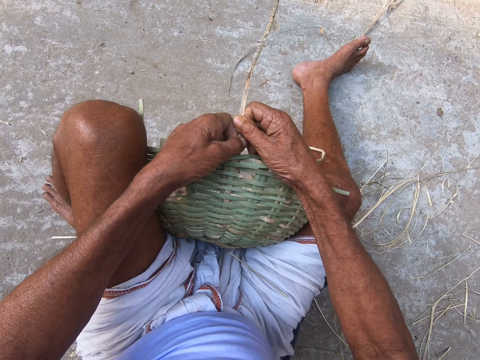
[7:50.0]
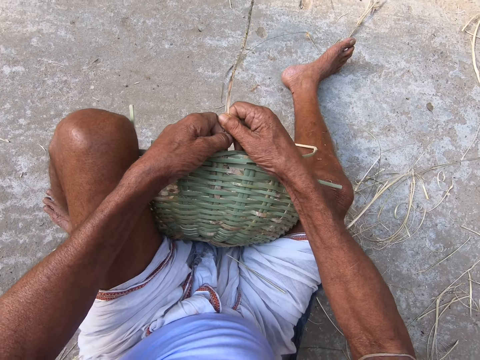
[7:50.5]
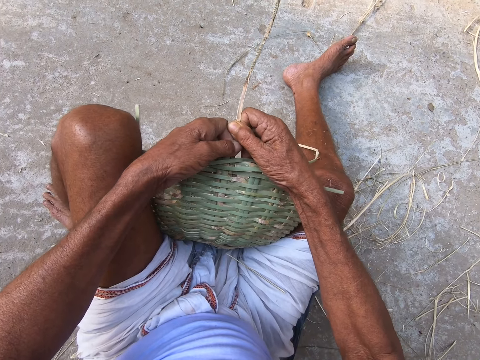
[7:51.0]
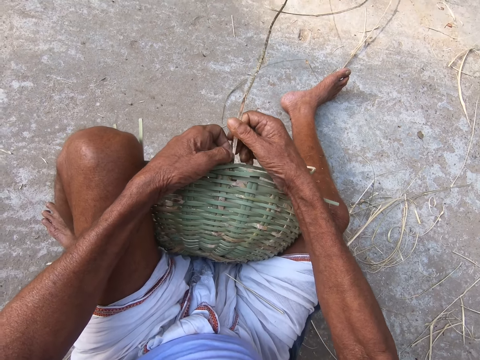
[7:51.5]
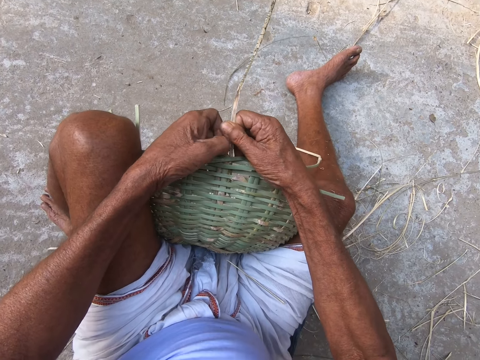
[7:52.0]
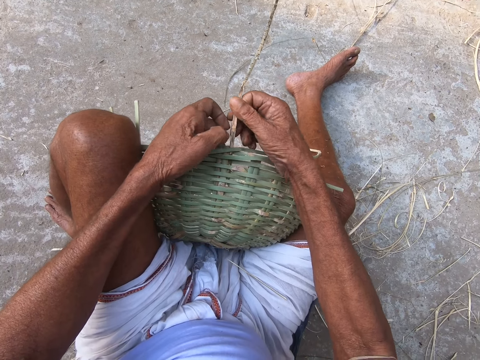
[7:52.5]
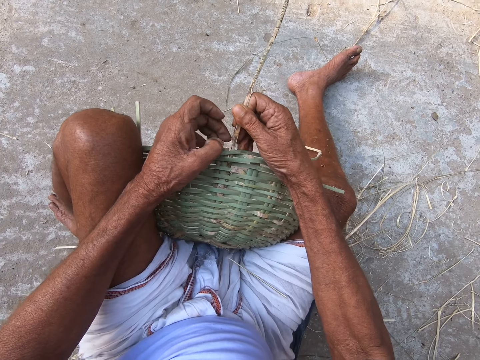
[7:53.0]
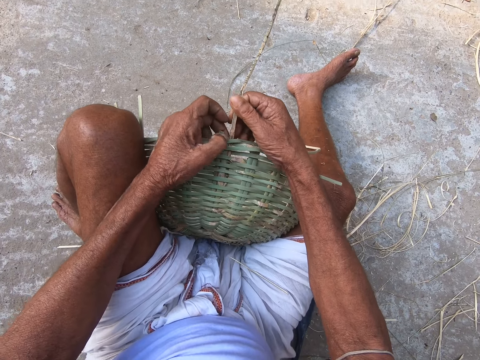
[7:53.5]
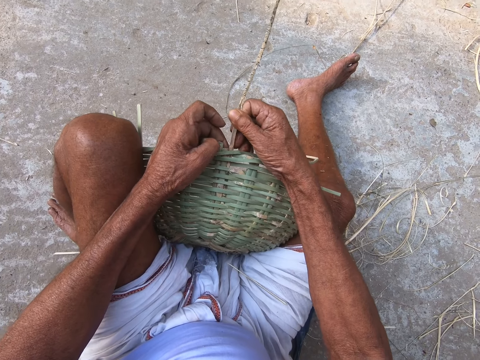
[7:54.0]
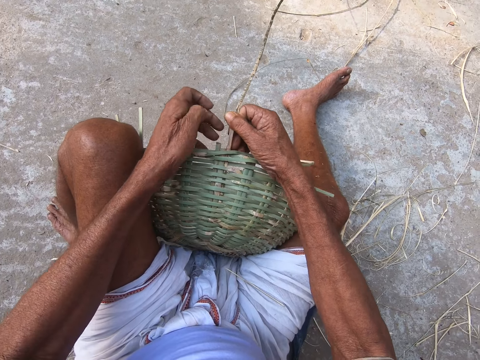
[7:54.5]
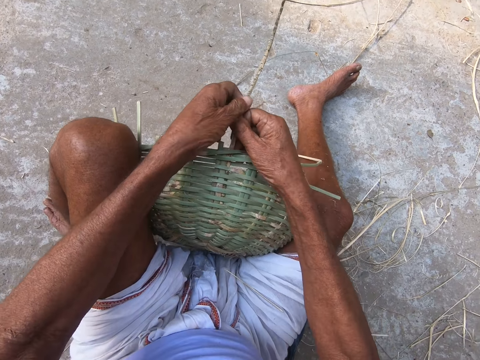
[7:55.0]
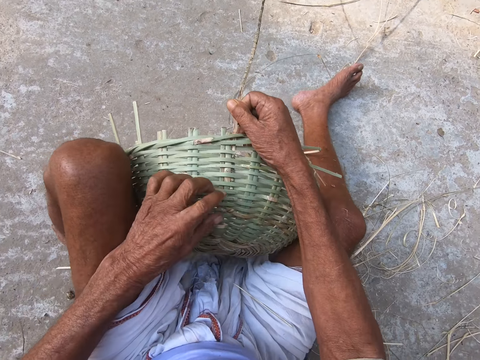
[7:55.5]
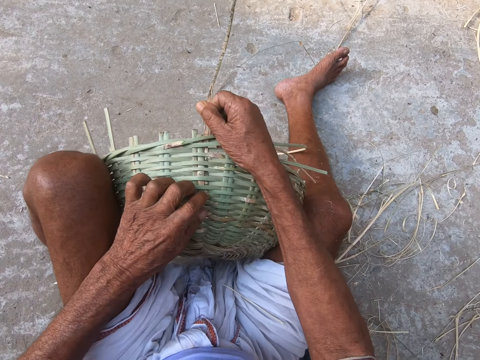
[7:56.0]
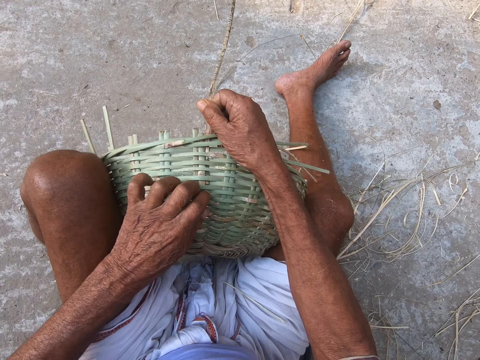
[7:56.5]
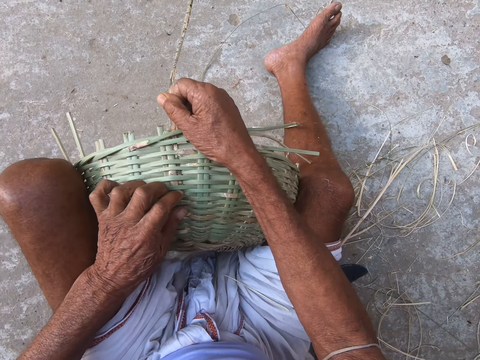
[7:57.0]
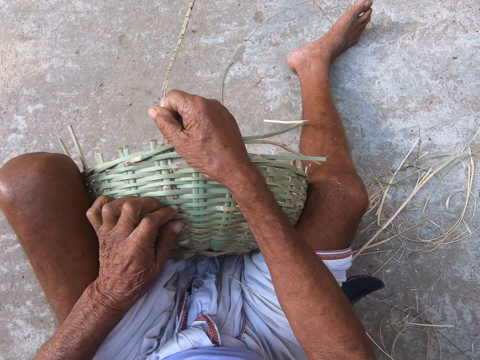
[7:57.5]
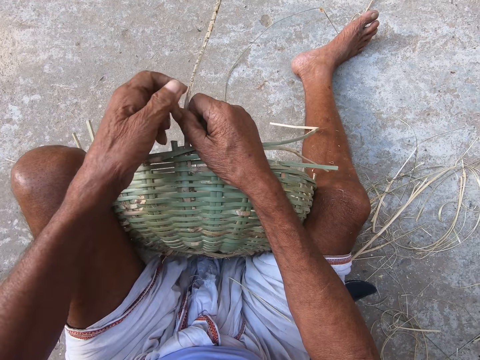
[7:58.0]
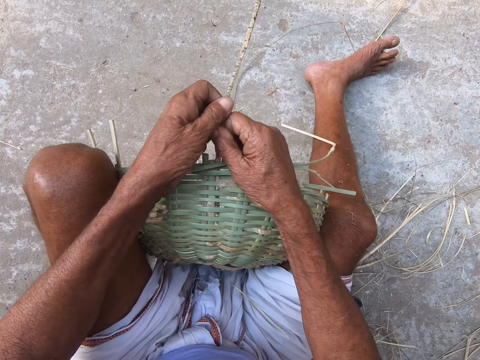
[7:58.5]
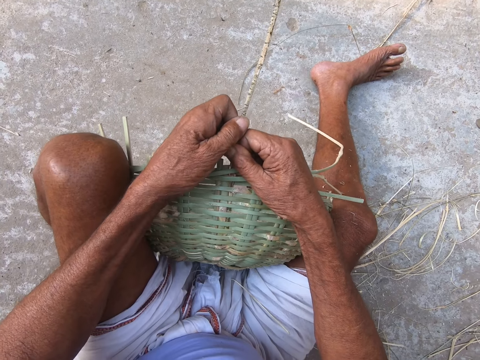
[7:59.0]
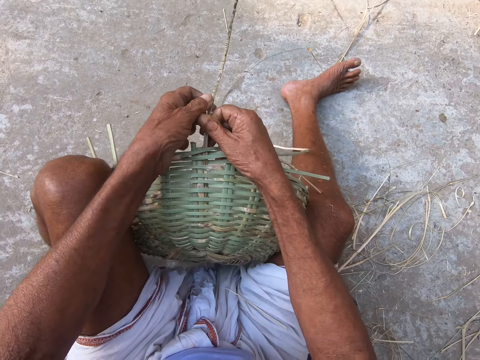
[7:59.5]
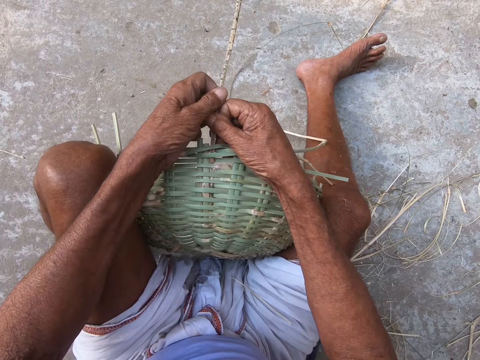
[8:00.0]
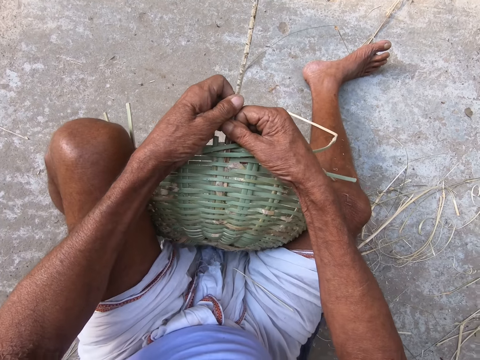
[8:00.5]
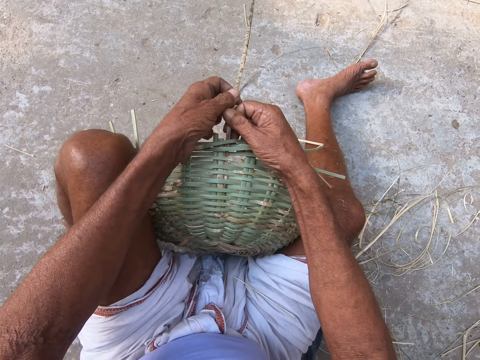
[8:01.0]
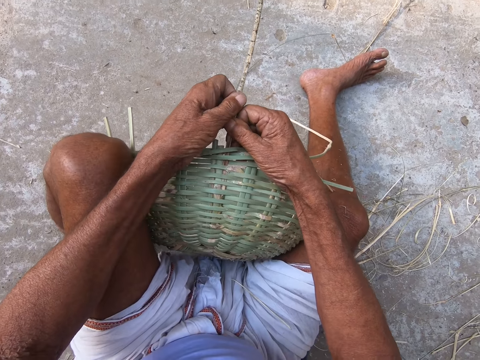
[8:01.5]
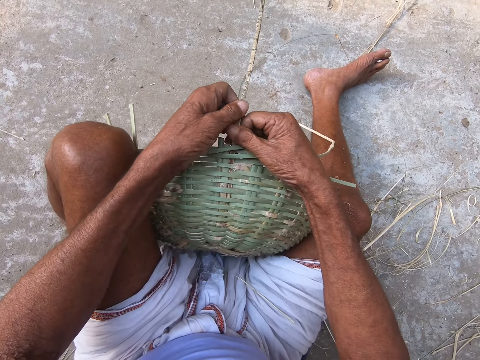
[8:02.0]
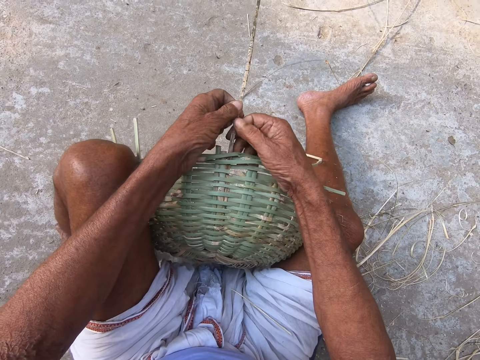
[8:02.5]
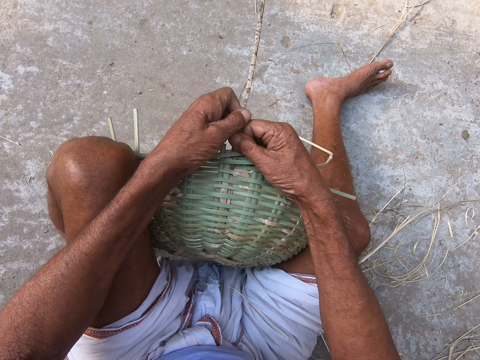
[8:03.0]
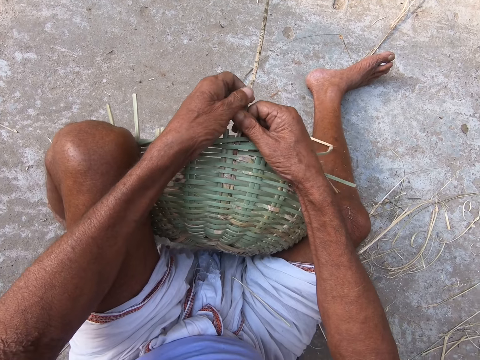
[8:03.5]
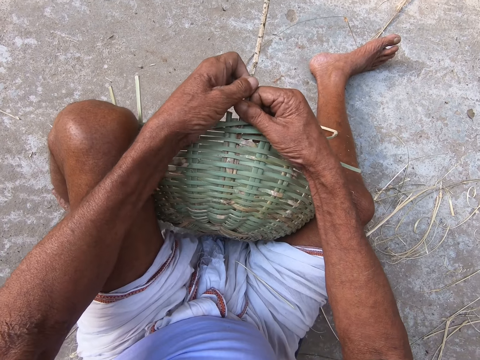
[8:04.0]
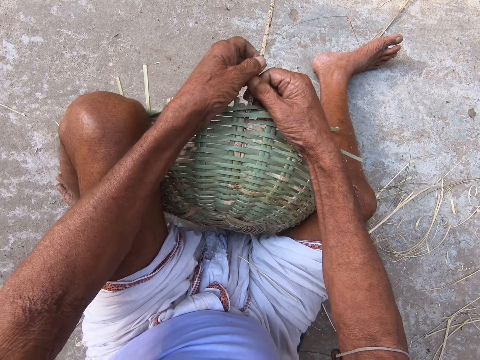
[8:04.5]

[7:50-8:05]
The camera wearer pushes sisal.

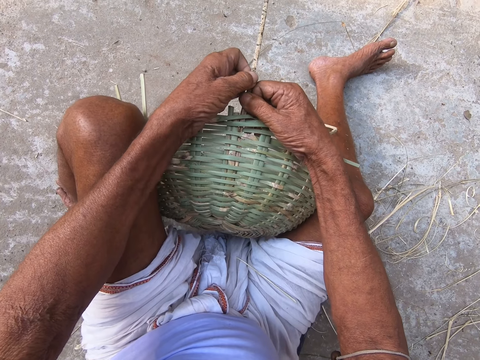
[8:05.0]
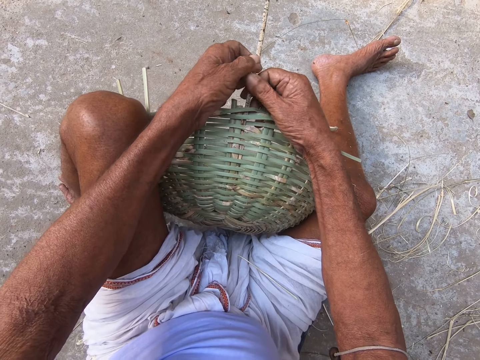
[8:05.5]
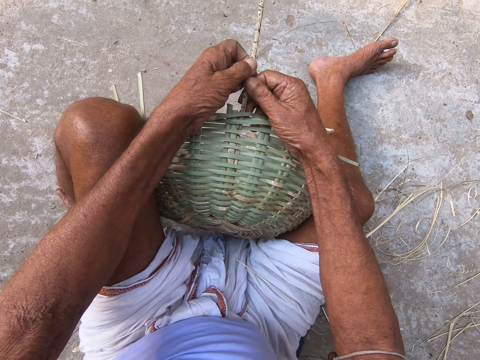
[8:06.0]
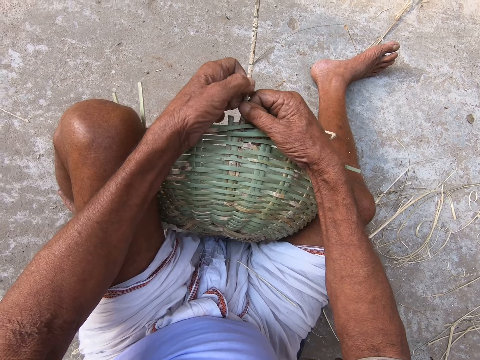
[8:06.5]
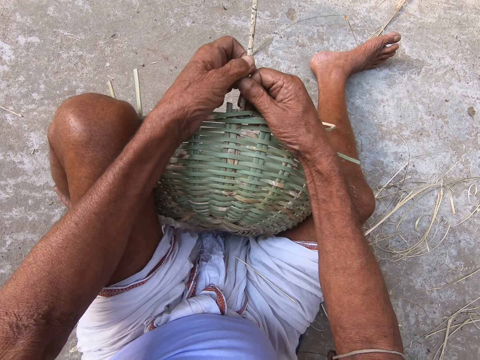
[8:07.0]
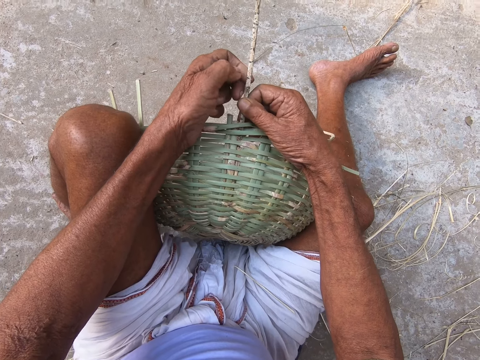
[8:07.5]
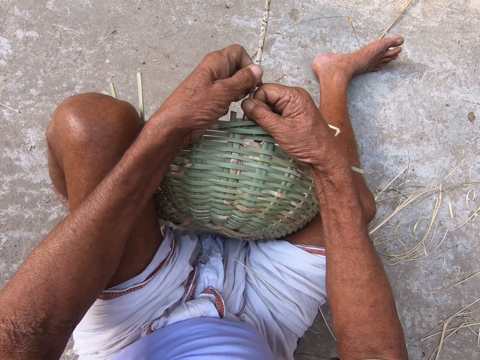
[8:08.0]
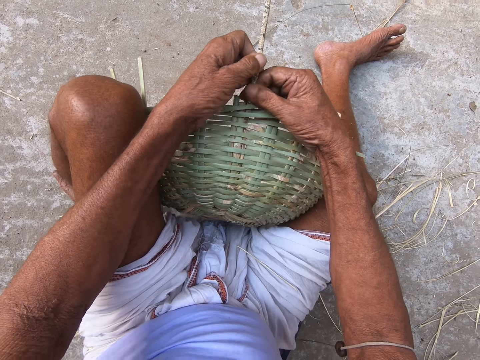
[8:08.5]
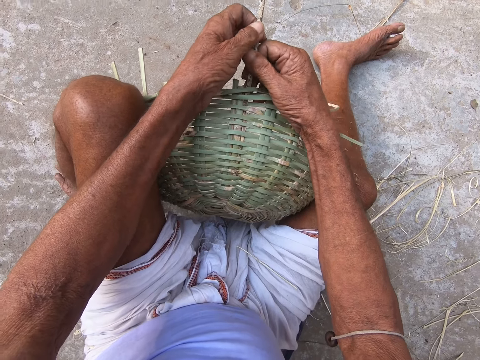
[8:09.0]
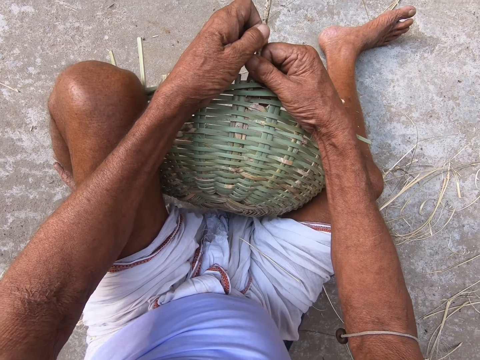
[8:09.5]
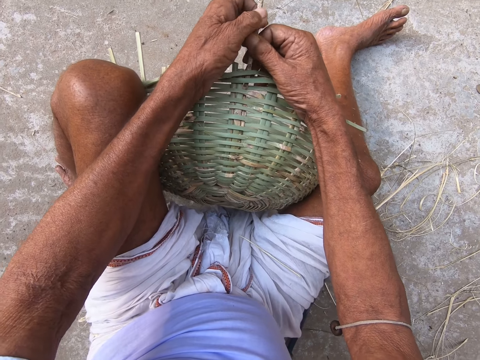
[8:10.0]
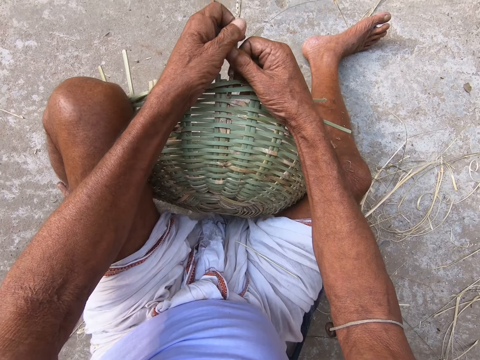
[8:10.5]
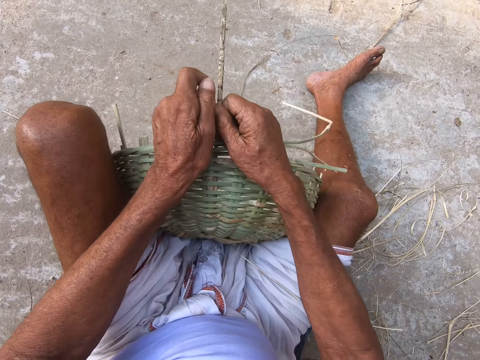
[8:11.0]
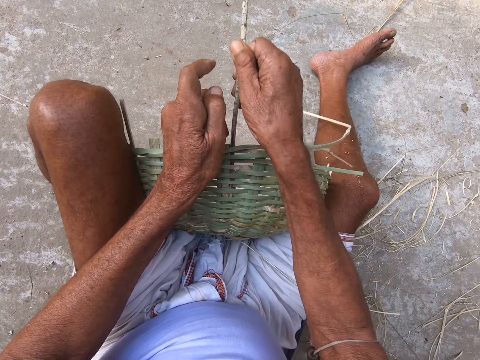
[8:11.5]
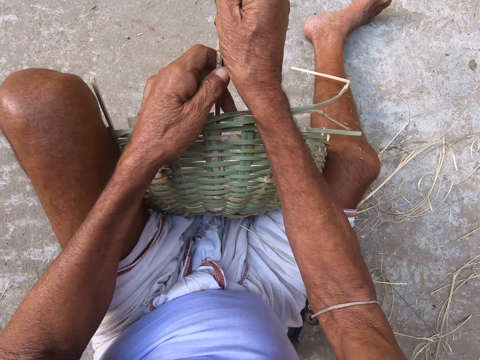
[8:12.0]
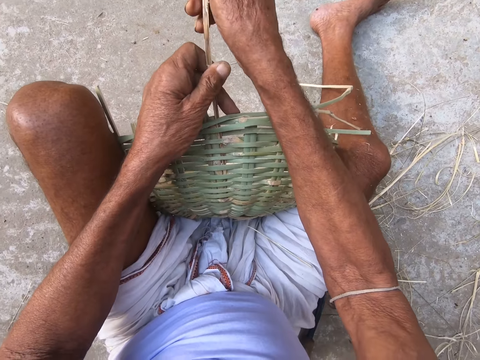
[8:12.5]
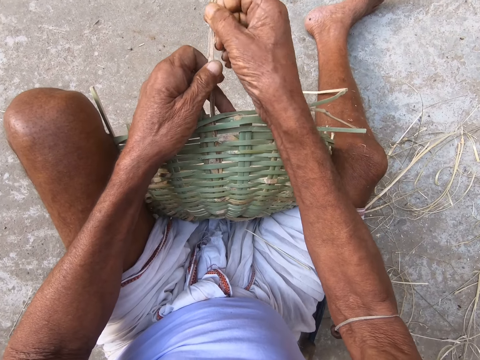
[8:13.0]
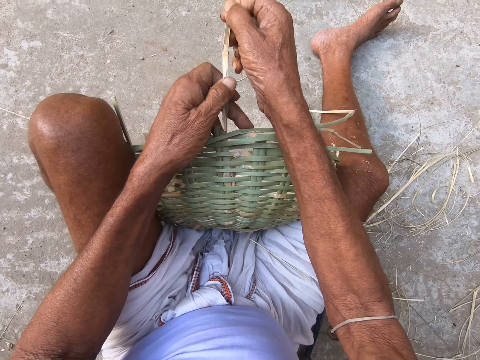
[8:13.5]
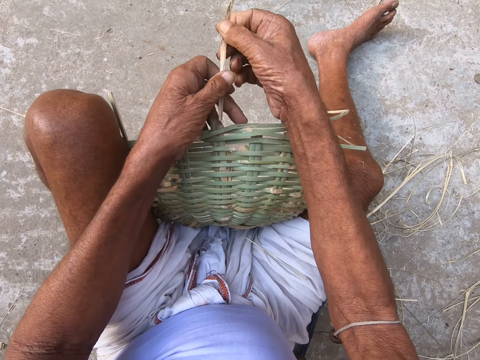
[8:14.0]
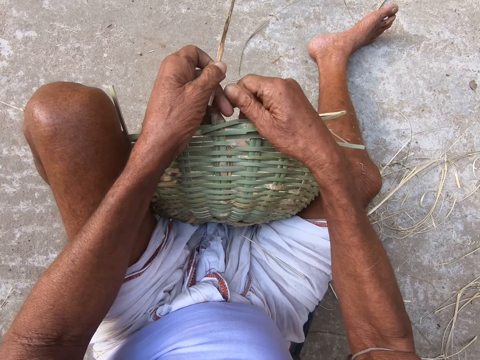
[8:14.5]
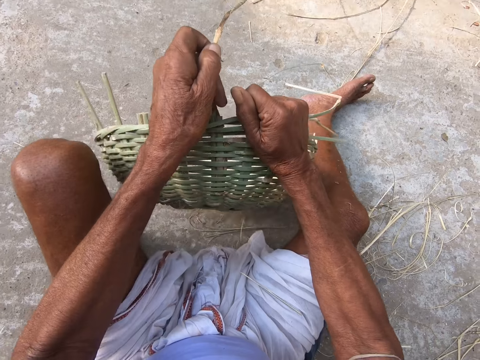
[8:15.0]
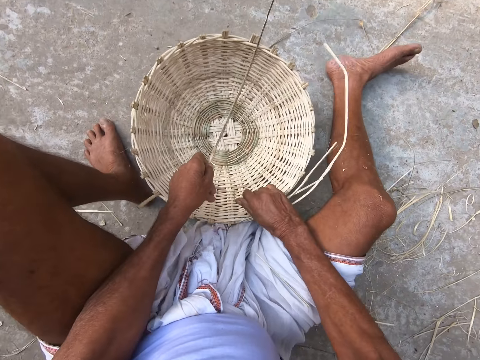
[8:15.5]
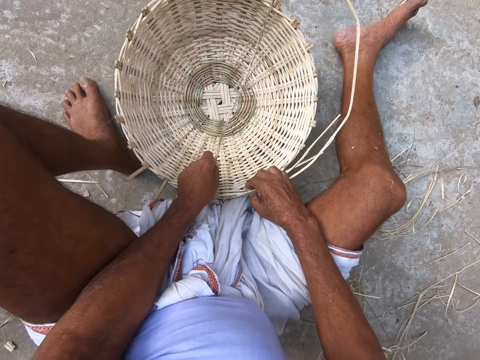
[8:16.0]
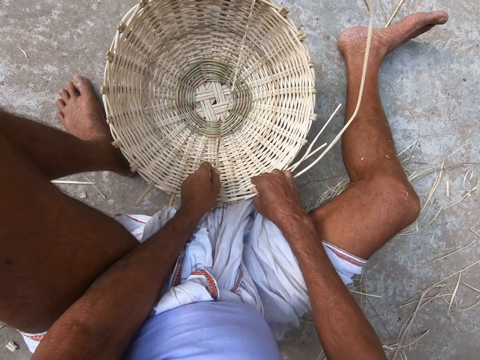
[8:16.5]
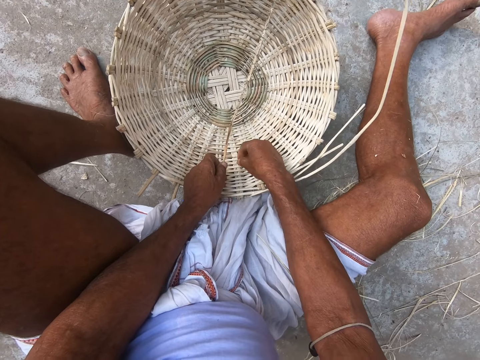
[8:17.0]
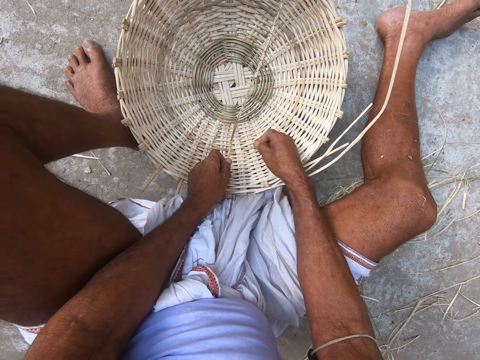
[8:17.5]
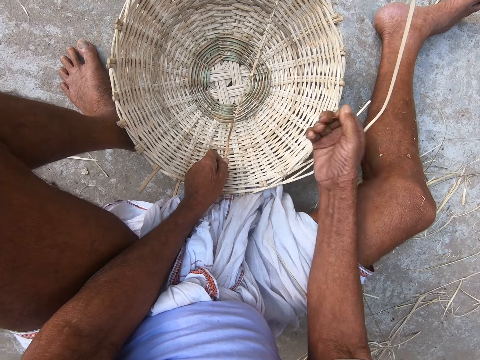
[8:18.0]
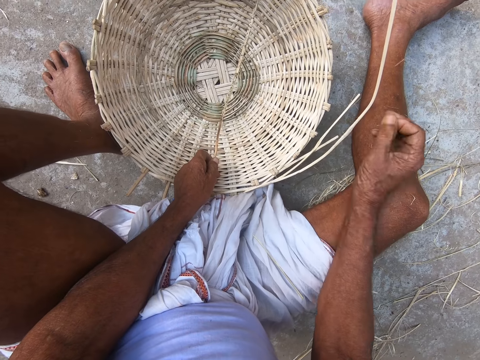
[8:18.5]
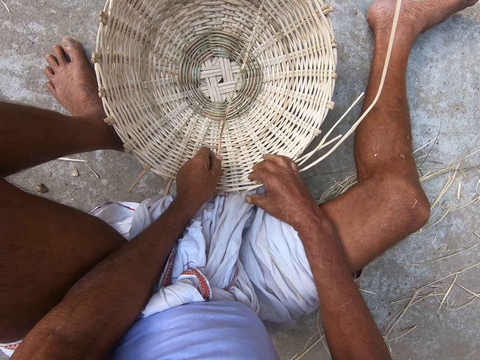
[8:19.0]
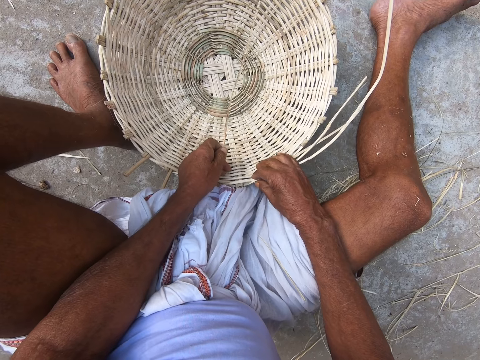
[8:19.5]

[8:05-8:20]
The camera wearer removes the bamboo stick from the basket. He drops the basket in his hand on the floor. He picks up a dirt inside the basket. He throws away the dirt in his right hand.
